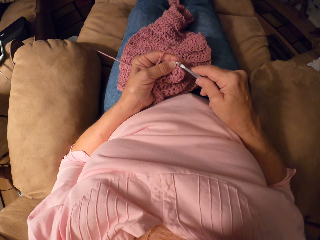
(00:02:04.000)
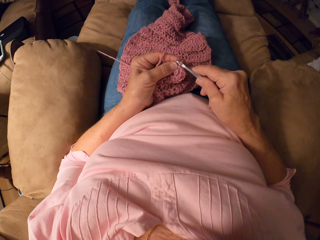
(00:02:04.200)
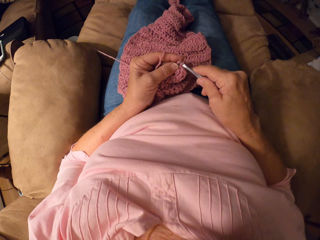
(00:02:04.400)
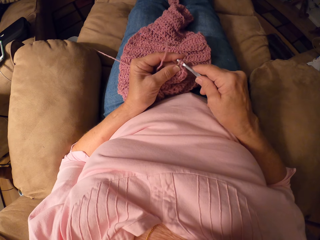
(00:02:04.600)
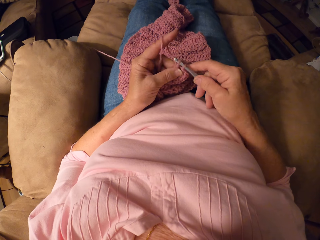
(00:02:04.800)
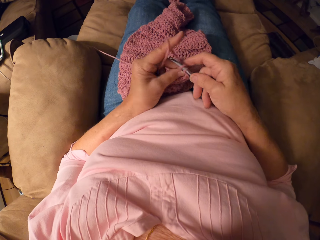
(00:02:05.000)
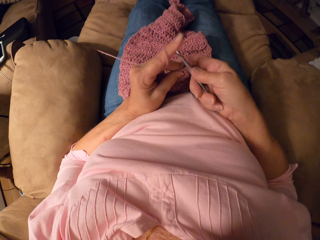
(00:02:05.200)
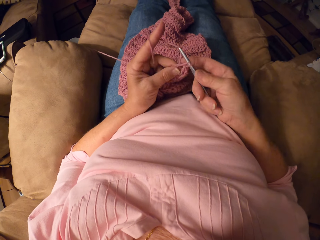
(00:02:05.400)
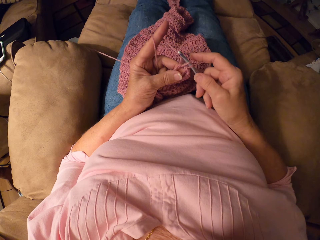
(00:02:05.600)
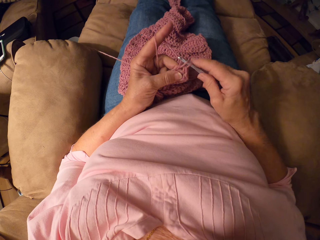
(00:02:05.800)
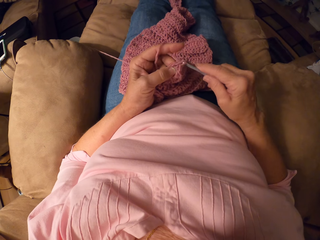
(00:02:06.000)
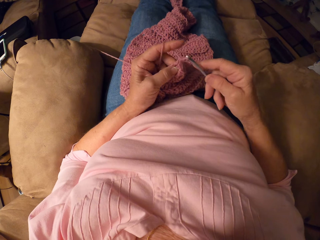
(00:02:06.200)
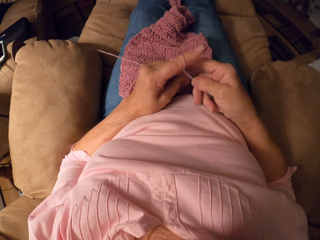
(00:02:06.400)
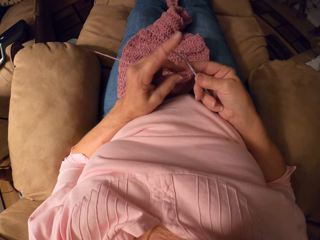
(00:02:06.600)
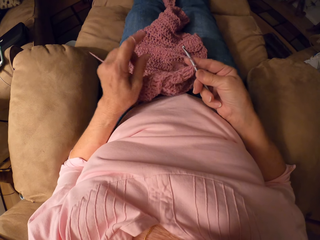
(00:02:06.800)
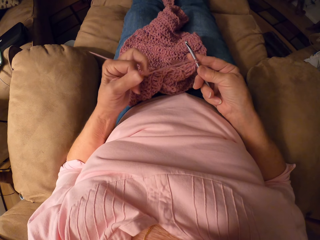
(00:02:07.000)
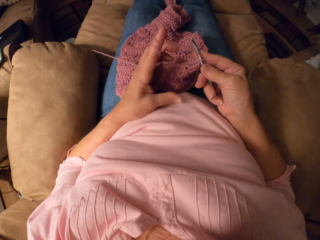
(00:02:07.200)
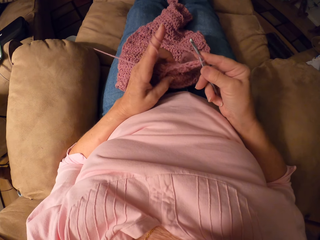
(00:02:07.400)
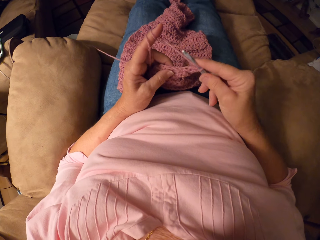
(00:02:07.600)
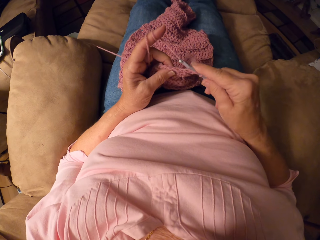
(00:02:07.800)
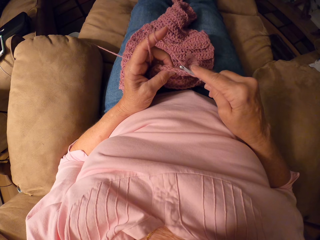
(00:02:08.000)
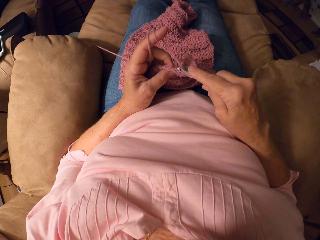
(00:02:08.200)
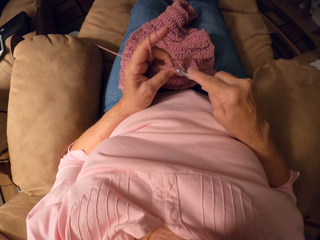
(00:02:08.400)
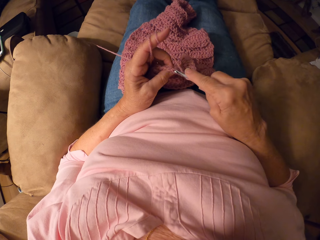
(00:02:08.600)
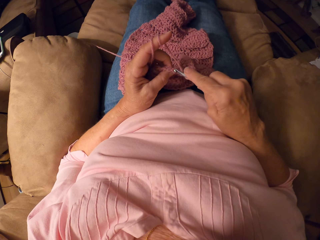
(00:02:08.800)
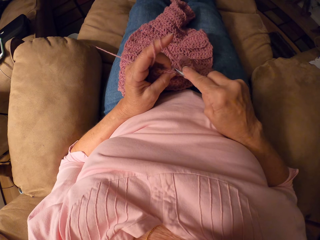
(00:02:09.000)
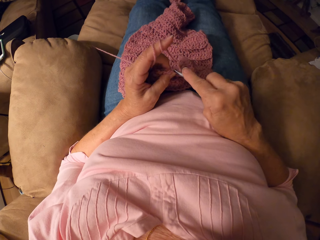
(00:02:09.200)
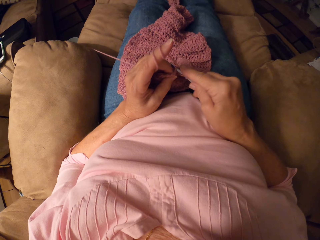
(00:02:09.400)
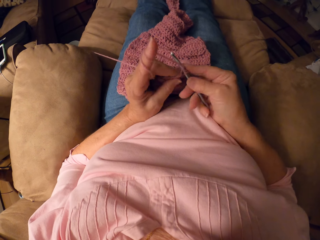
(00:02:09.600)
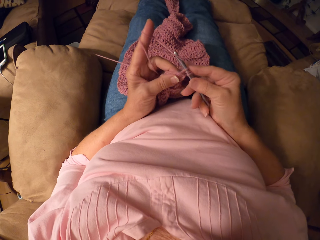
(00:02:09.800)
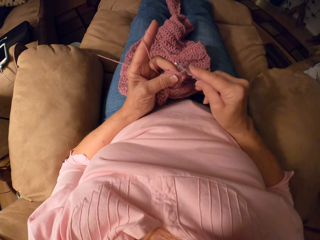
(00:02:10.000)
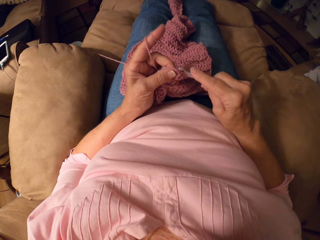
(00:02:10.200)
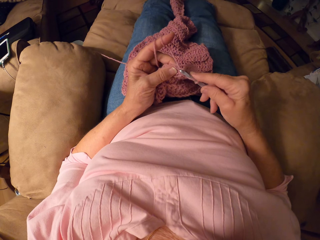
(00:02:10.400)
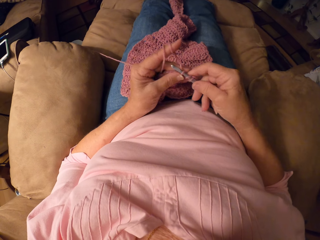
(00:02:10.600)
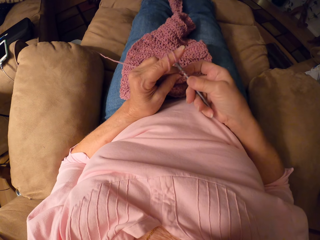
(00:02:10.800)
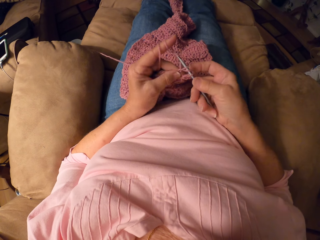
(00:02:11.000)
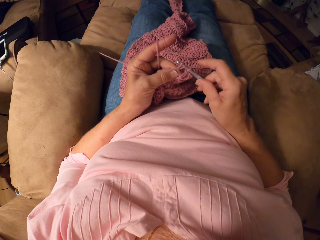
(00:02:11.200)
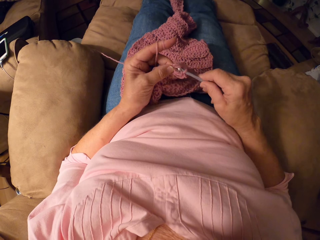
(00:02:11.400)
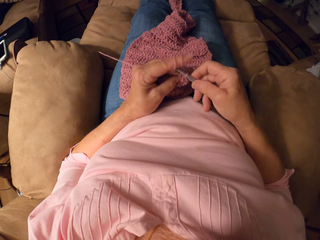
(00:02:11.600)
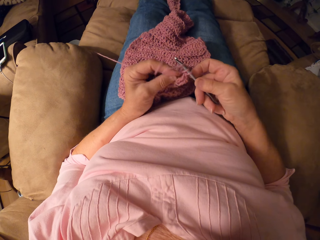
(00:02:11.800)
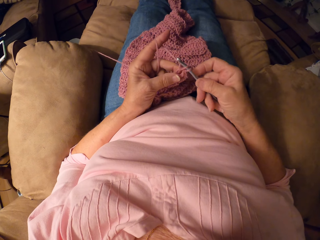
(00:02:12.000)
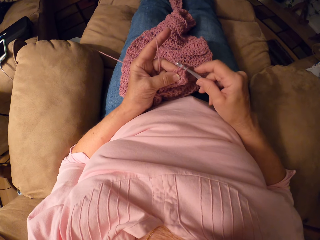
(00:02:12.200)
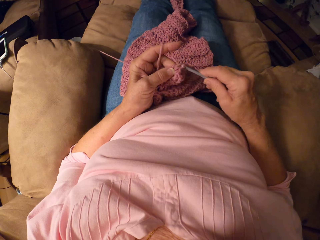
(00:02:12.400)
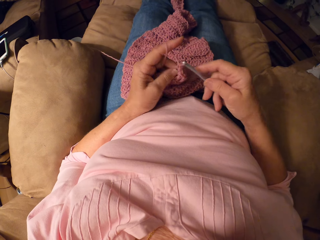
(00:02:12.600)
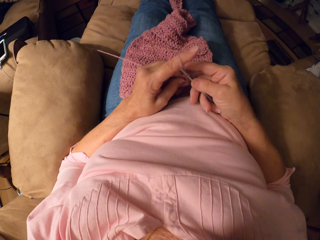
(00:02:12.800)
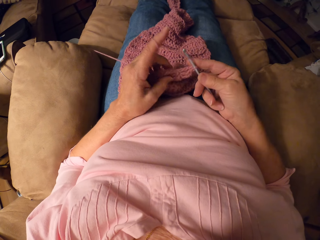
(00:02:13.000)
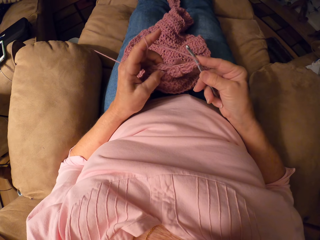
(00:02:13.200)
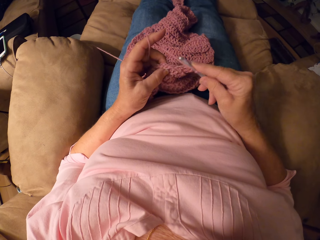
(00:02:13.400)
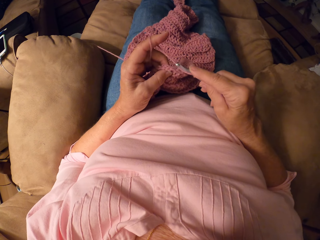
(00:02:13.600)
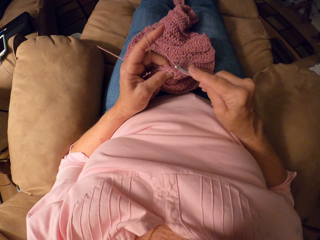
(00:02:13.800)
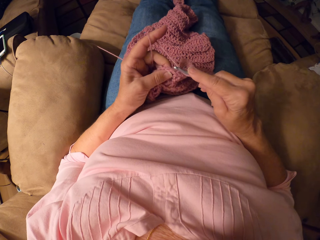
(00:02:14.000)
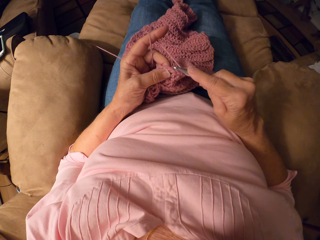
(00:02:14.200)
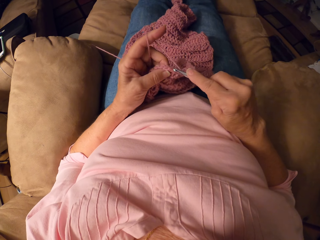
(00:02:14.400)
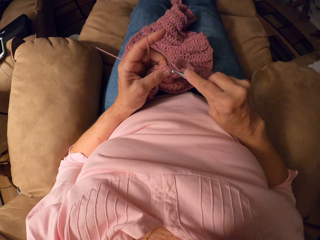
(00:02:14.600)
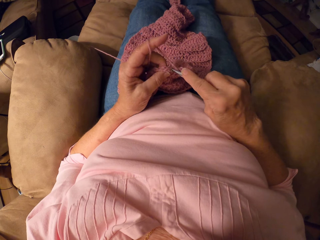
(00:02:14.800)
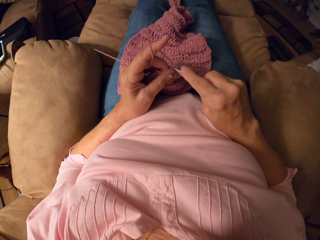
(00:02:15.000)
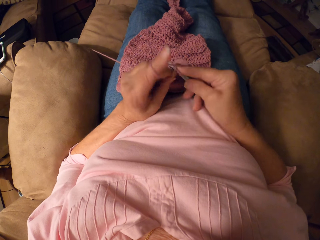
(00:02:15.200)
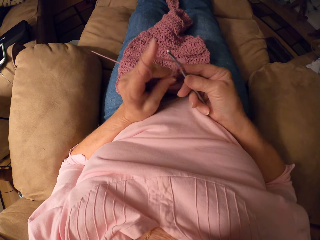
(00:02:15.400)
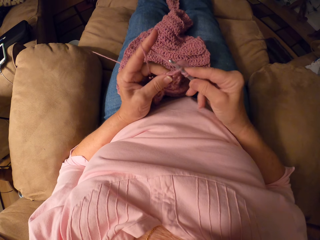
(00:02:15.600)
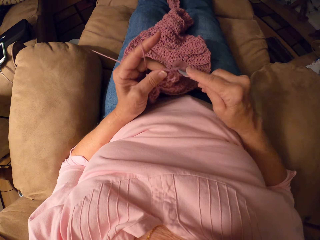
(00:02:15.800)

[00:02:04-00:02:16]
The camera wearer adjusts the thread. They knit the garment.

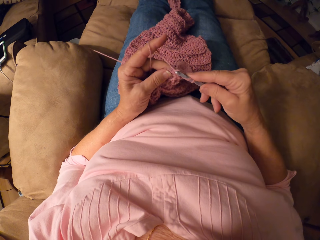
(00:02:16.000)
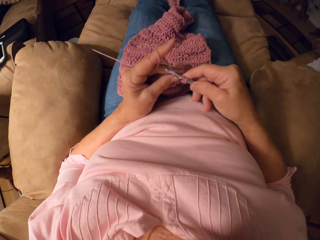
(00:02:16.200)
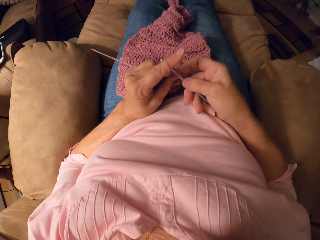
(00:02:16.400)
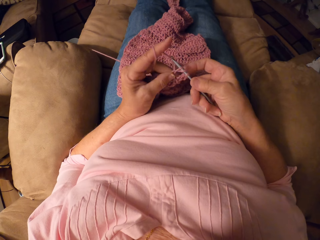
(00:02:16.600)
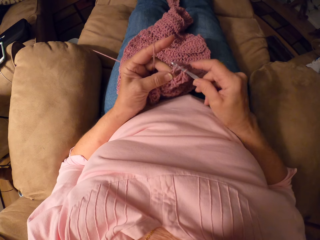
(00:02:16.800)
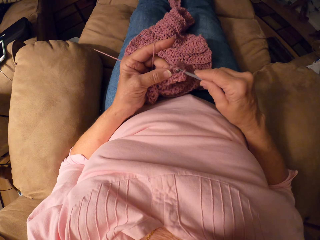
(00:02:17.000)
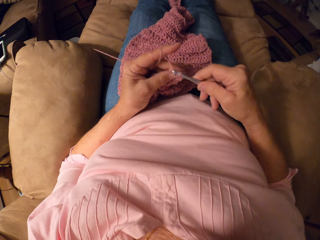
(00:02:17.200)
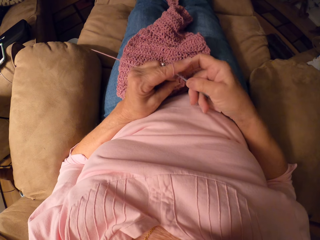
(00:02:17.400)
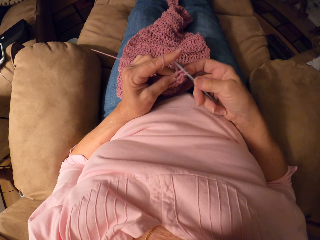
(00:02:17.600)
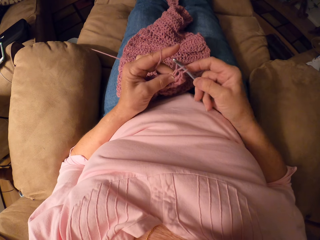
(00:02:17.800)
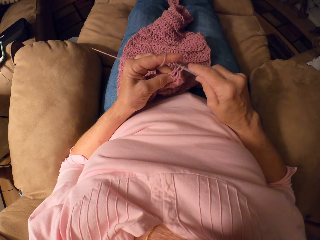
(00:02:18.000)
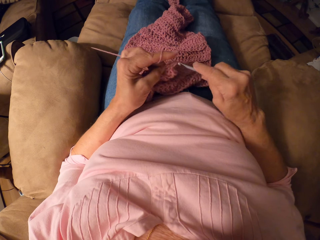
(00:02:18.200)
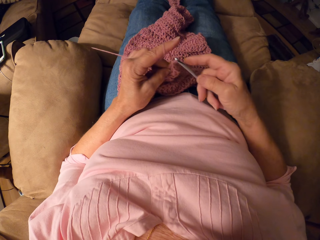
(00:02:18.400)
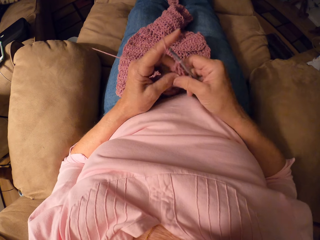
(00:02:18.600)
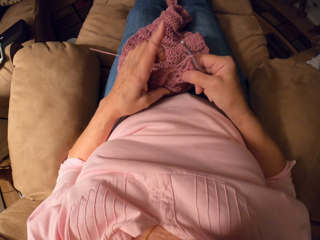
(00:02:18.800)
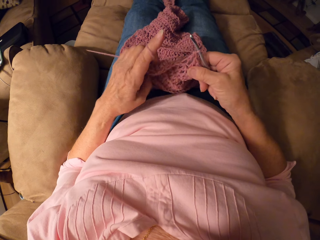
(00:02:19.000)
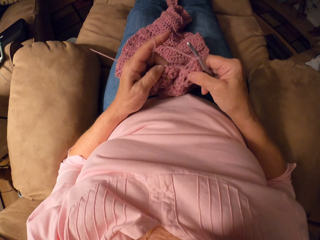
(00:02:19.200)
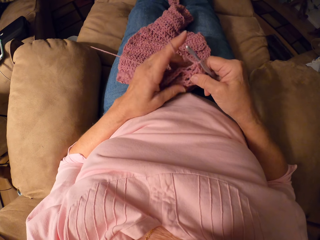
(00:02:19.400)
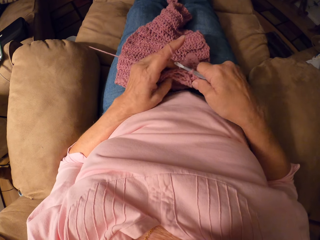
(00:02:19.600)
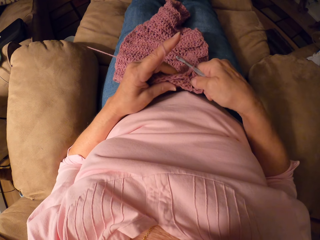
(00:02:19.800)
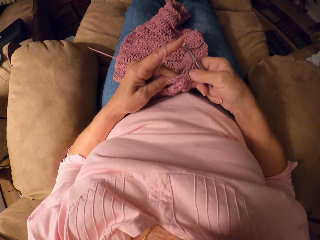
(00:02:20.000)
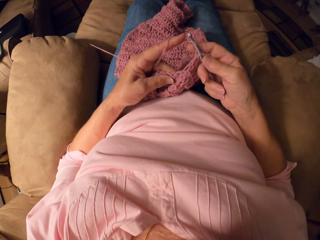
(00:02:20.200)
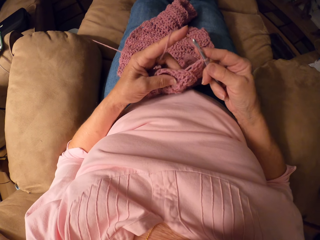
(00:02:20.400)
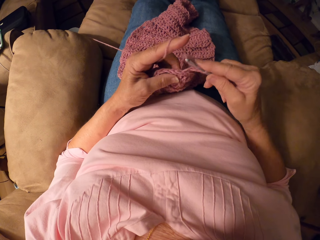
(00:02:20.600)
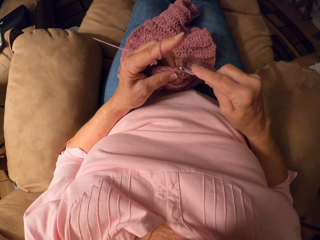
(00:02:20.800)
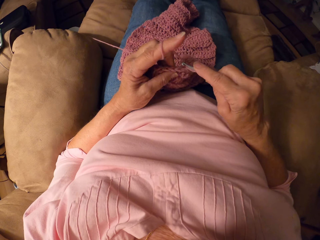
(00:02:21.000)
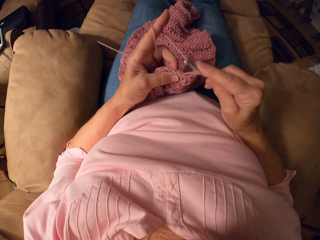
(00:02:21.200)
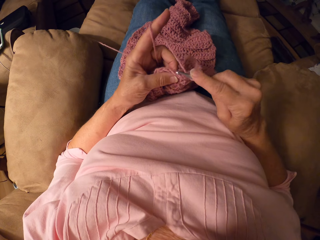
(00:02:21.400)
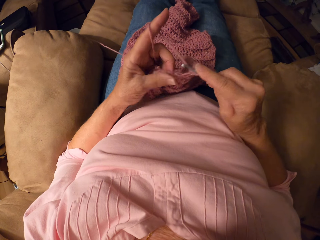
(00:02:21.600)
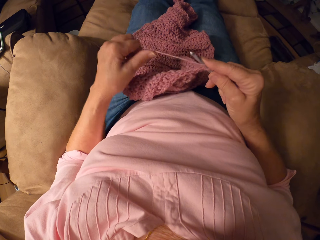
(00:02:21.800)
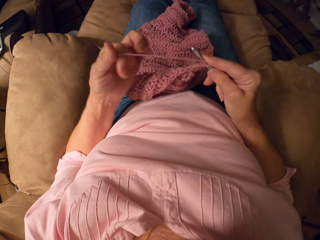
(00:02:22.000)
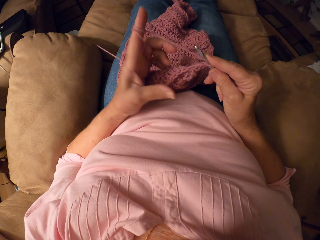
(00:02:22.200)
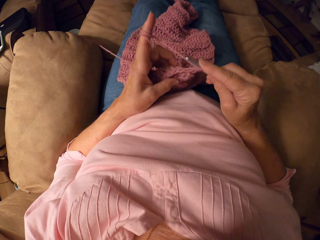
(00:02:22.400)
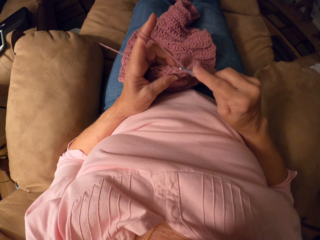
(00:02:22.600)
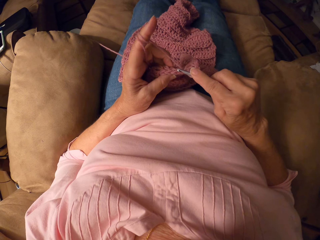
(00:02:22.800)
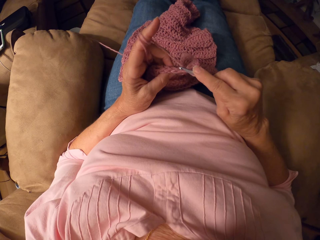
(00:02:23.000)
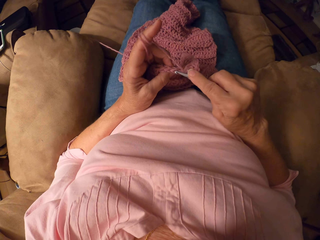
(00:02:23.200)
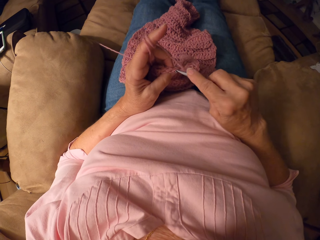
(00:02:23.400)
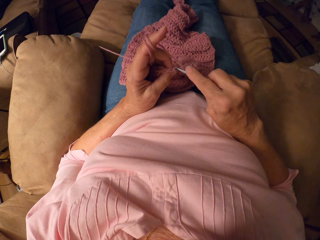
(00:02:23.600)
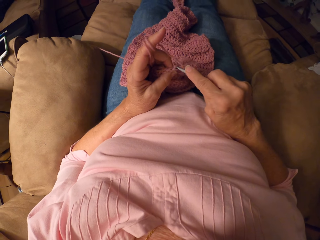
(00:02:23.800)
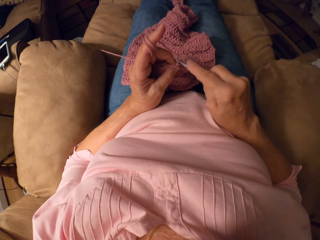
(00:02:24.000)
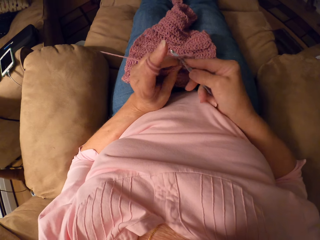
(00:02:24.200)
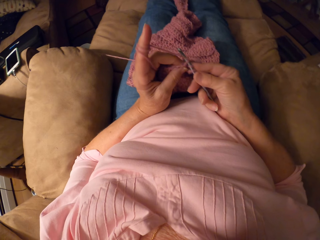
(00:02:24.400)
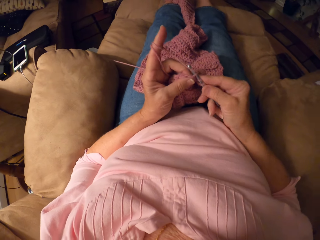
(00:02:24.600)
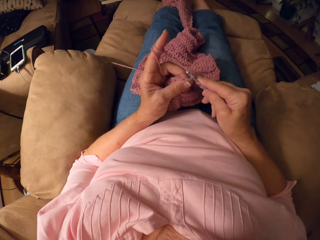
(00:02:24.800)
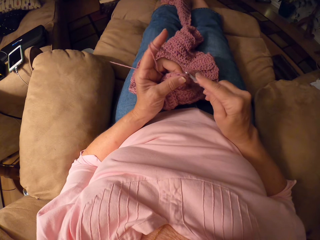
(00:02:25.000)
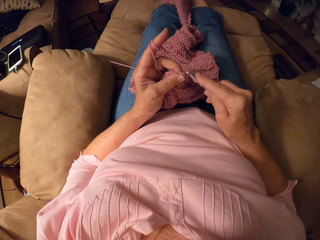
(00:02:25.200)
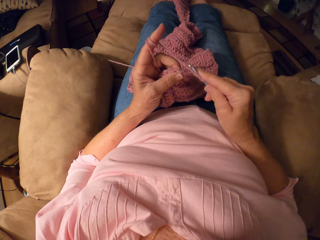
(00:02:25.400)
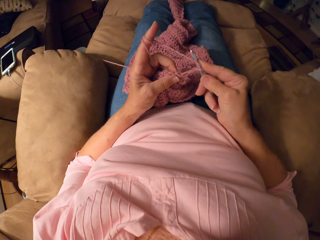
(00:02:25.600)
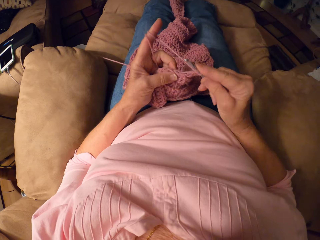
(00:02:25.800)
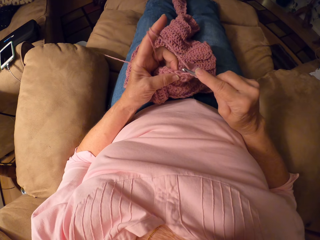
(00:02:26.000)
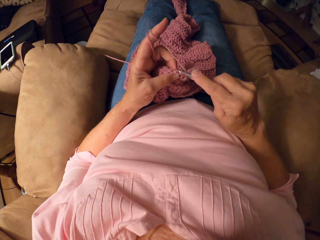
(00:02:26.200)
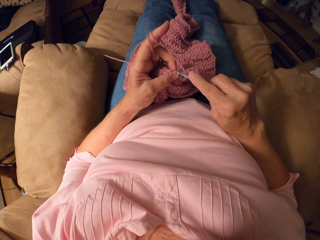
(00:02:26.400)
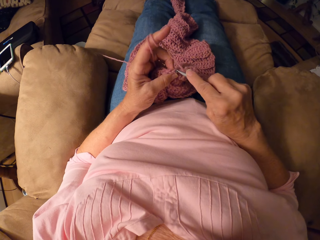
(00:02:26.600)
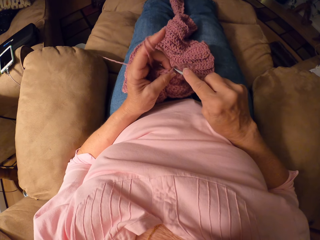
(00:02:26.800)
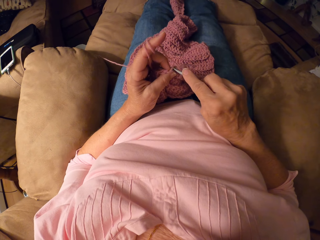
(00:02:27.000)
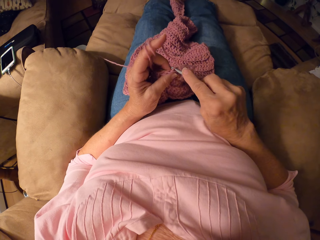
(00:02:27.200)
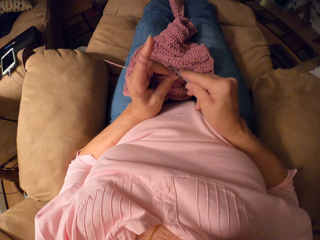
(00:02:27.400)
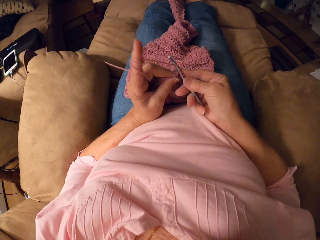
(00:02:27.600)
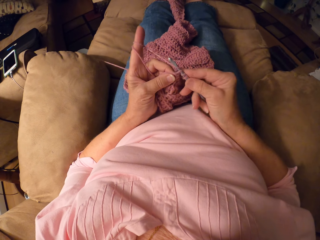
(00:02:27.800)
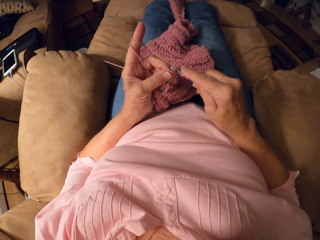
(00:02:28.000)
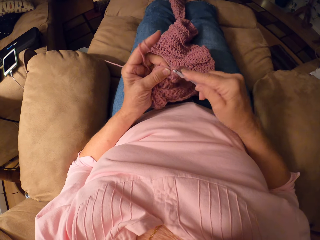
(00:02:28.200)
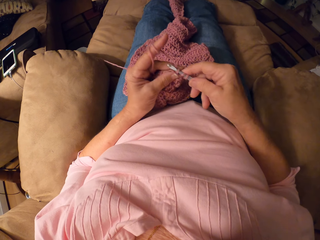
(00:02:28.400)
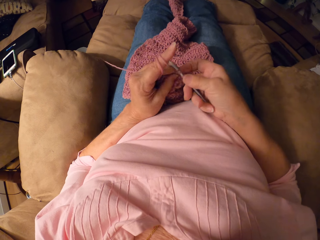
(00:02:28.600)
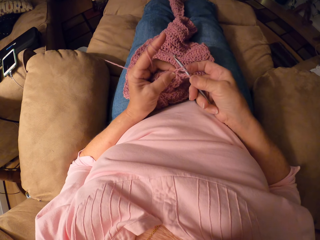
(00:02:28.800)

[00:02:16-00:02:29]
The camera wearer adjusts the thread. They knit the garment.
